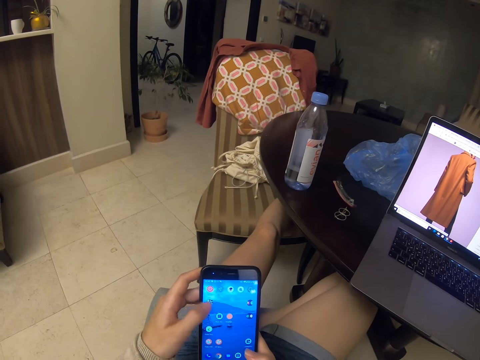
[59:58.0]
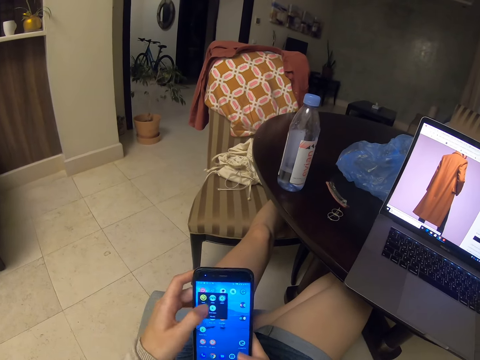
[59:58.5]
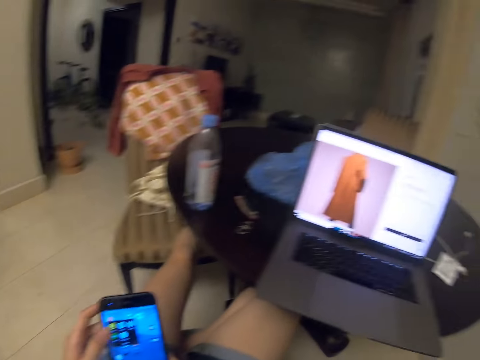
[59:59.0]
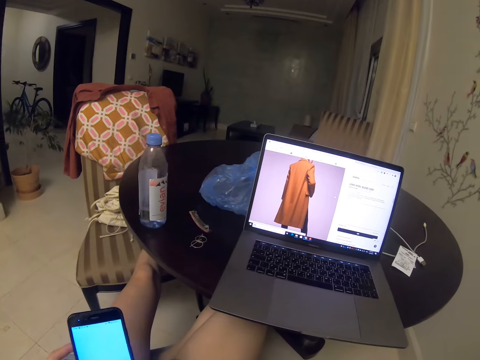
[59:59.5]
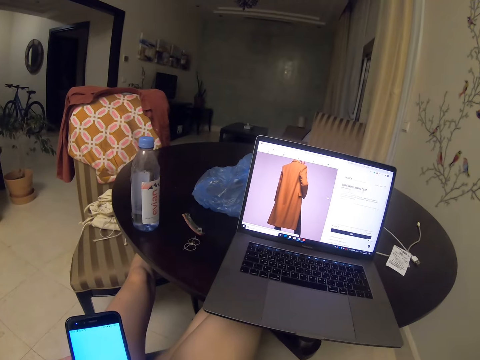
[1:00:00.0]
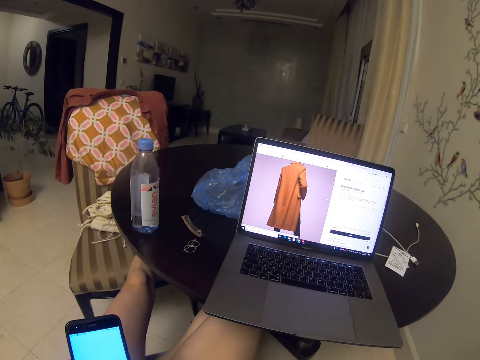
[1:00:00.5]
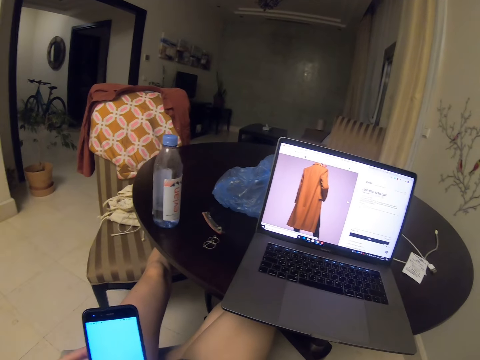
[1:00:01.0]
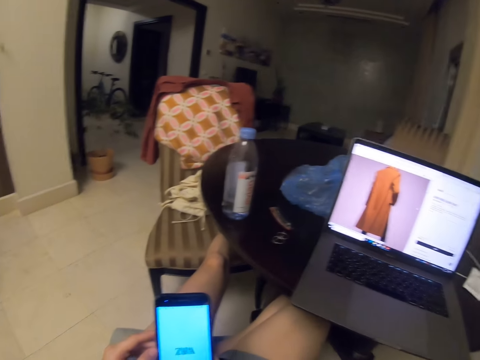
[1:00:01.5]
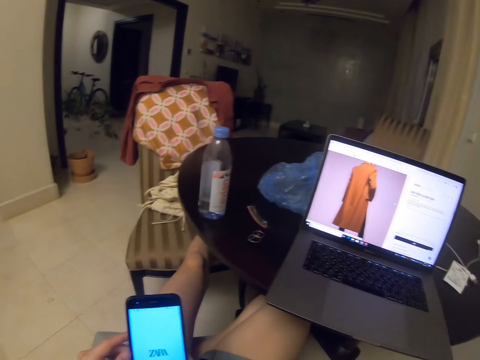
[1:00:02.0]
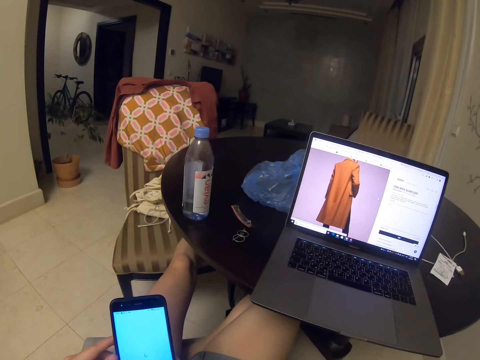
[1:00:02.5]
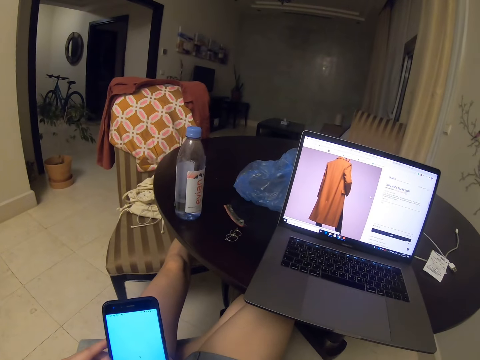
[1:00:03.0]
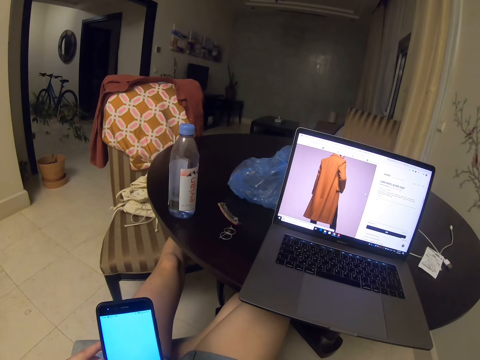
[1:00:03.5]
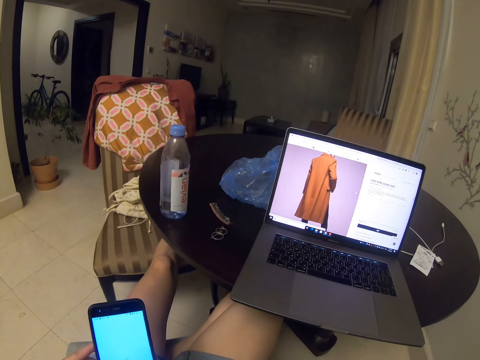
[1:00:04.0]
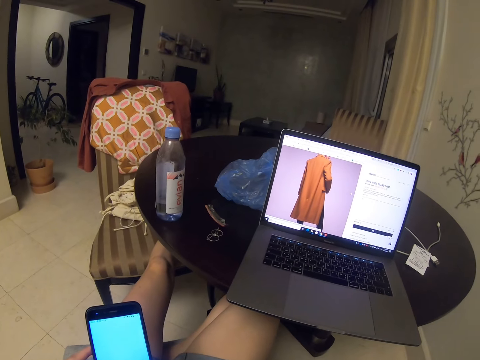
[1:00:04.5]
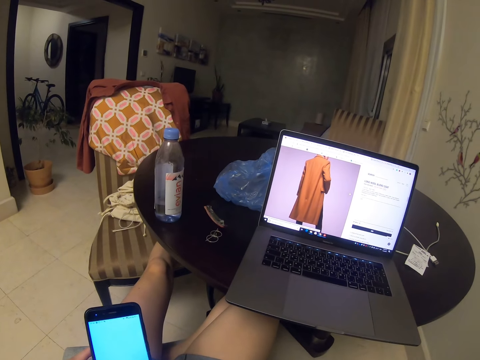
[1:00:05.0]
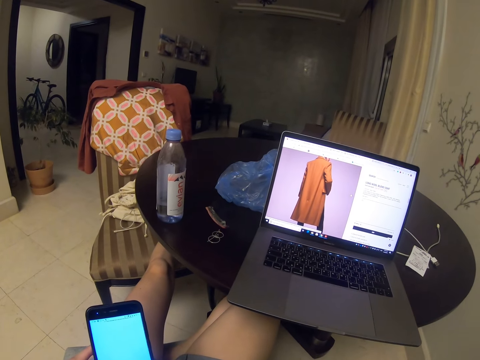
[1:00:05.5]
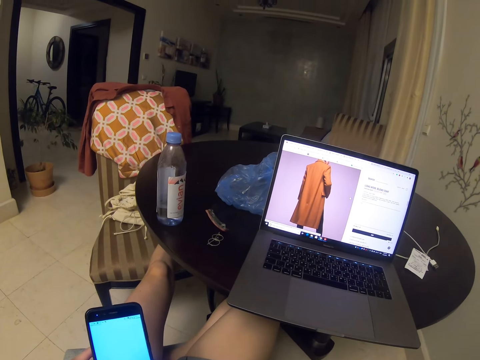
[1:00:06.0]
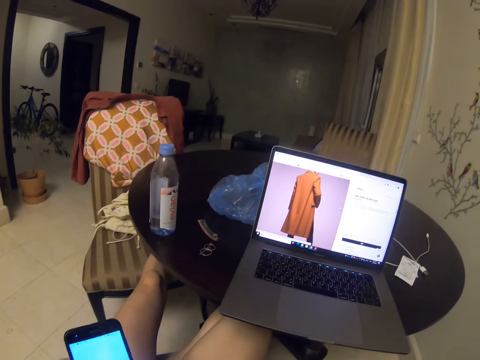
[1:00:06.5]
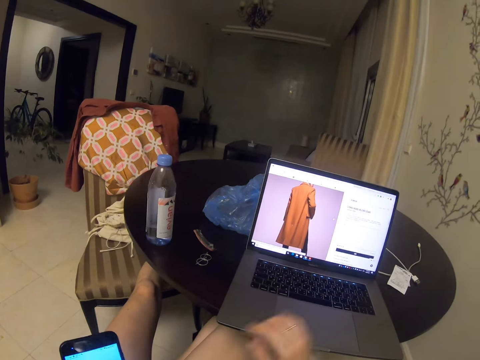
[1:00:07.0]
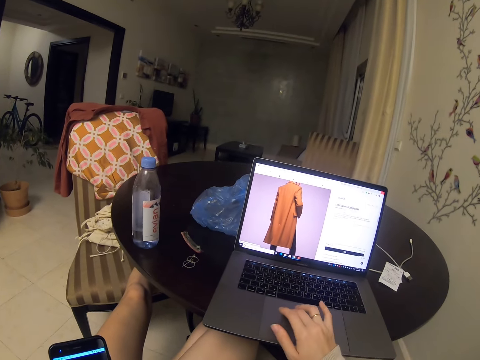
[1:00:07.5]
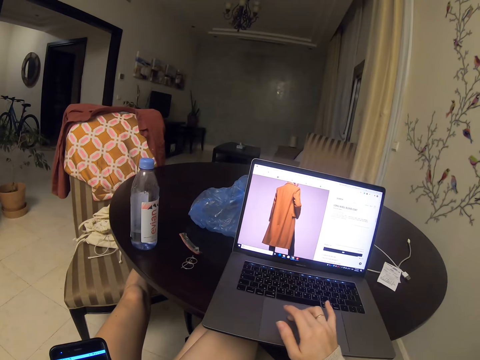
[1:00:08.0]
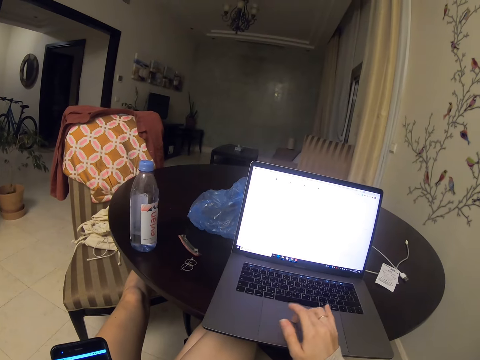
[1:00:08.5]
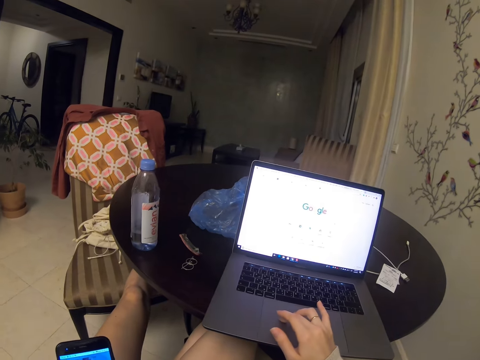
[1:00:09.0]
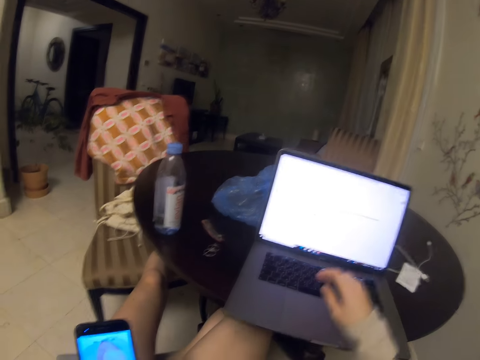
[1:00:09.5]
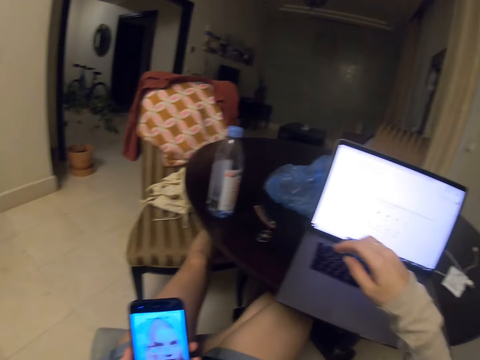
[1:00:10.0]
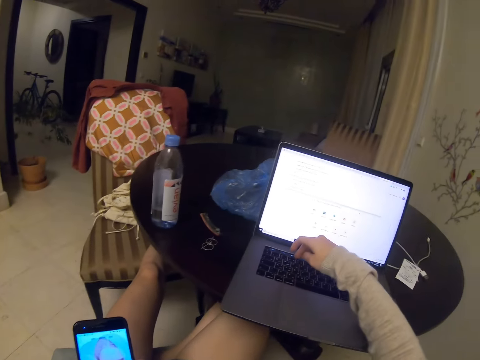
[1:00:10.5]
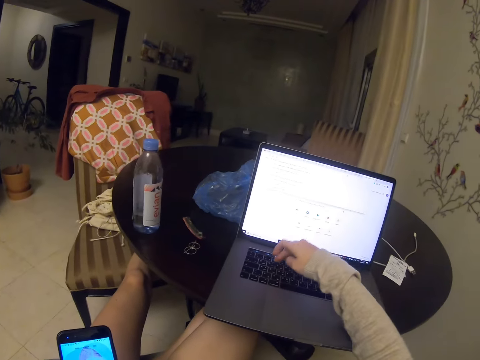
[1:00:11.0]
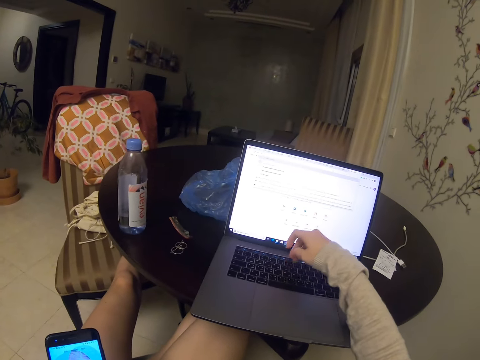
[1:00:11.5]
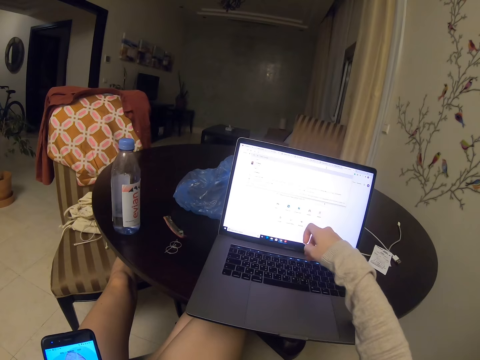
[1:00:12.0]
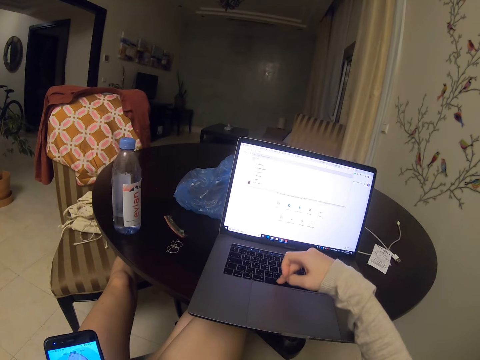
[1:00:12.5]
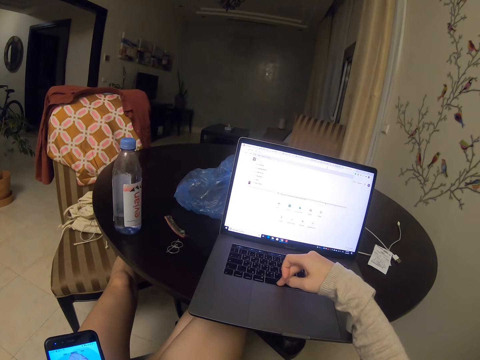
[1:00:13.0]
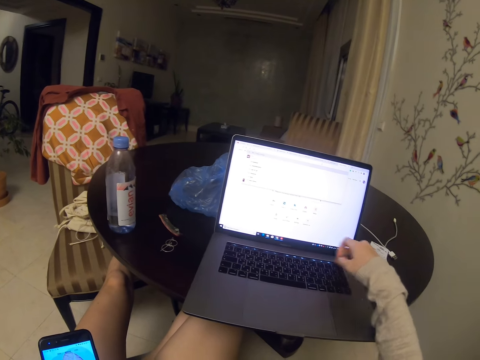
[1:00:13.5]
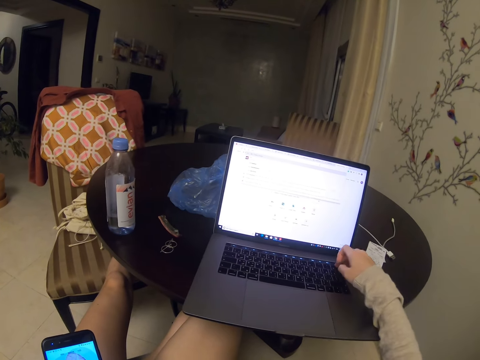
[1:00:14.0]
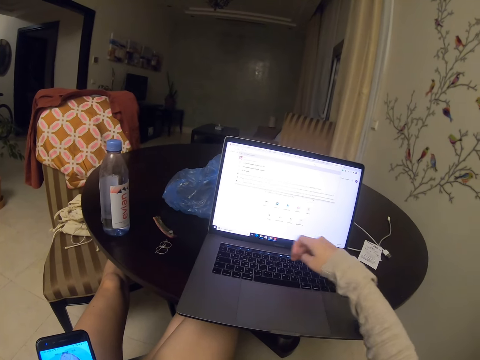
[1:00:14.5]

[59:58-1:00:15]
The camera wearer looks at both the phone and the laptop. They scroll the laptop with the hand. They type on the laptop.

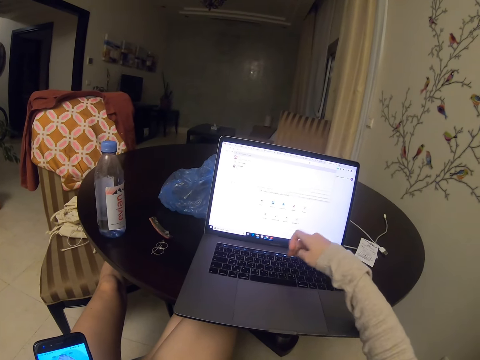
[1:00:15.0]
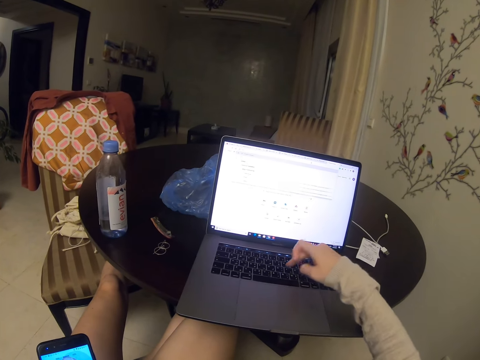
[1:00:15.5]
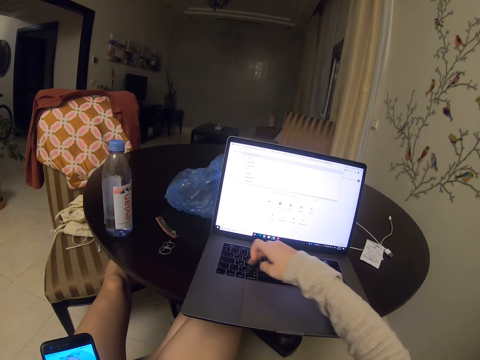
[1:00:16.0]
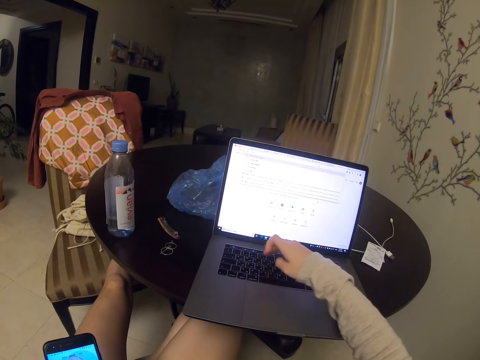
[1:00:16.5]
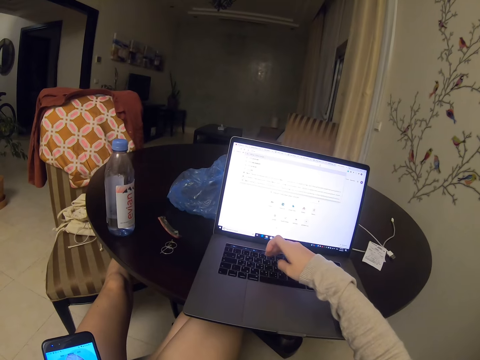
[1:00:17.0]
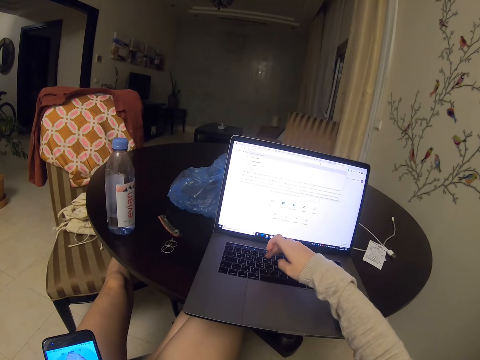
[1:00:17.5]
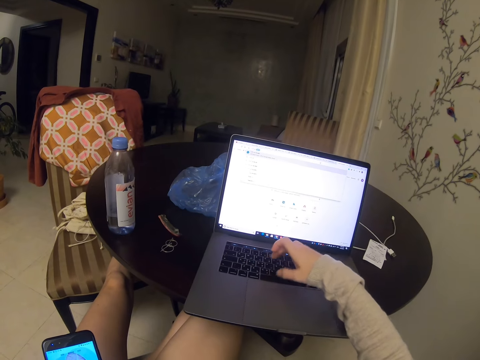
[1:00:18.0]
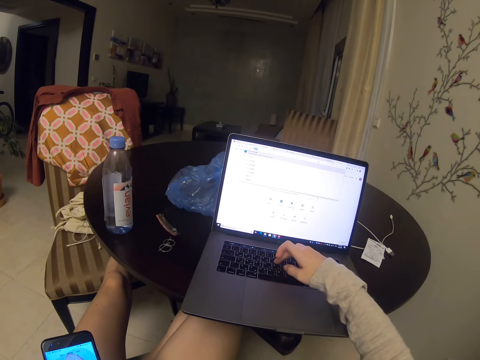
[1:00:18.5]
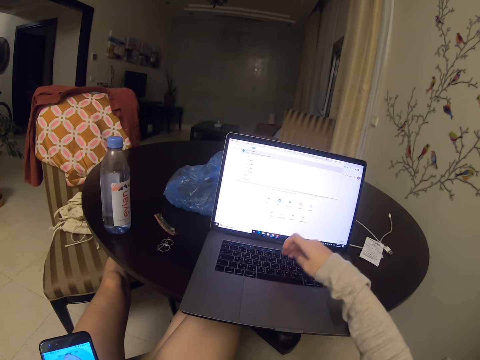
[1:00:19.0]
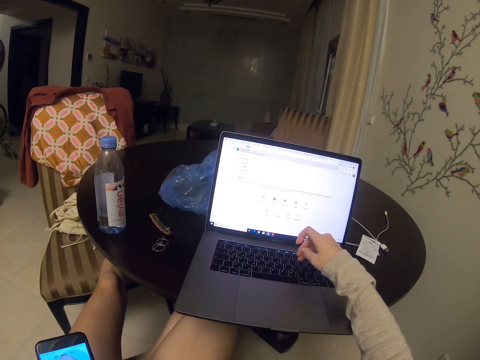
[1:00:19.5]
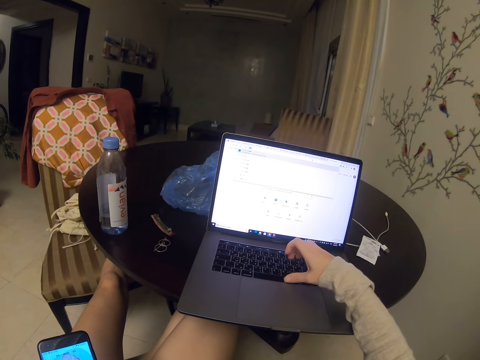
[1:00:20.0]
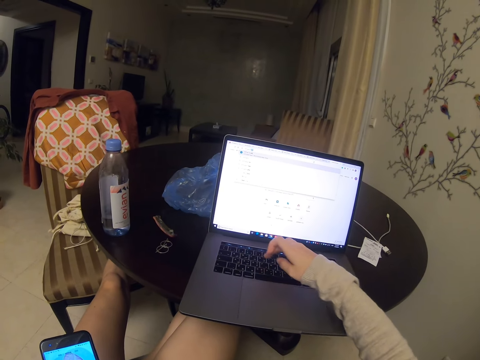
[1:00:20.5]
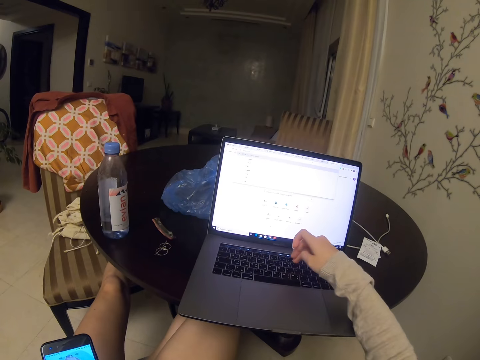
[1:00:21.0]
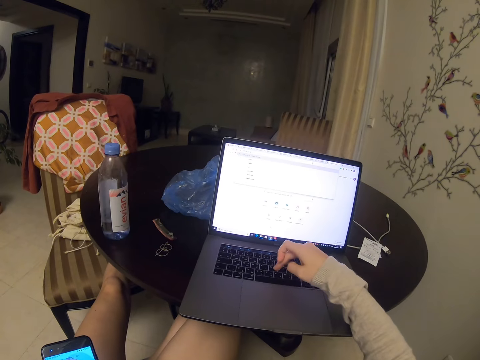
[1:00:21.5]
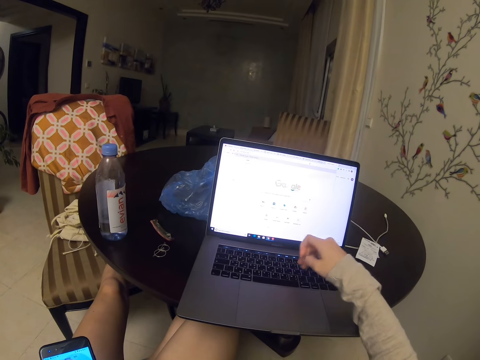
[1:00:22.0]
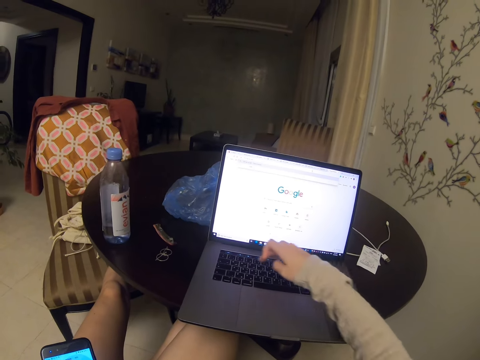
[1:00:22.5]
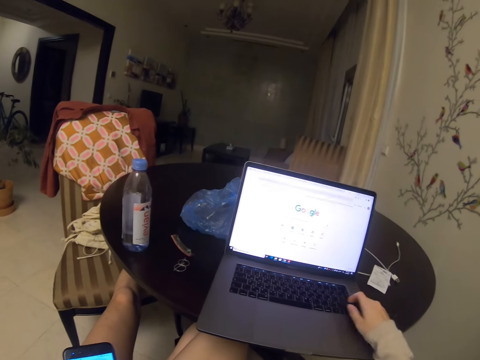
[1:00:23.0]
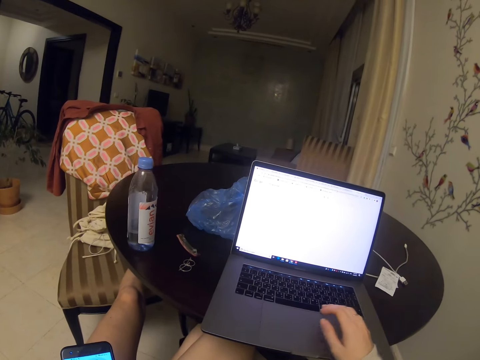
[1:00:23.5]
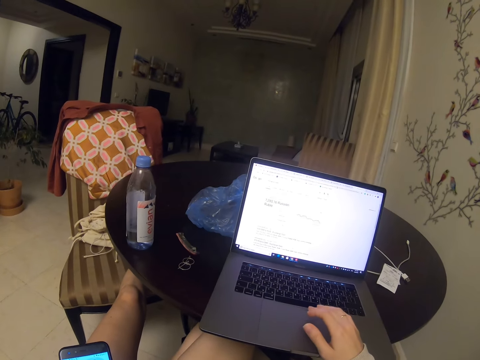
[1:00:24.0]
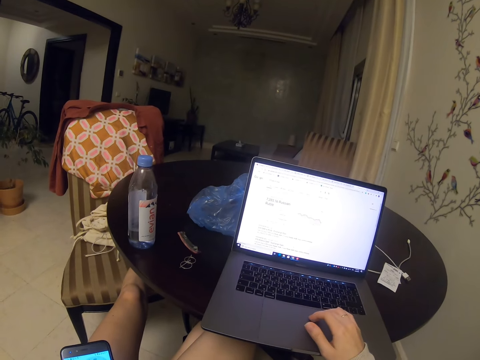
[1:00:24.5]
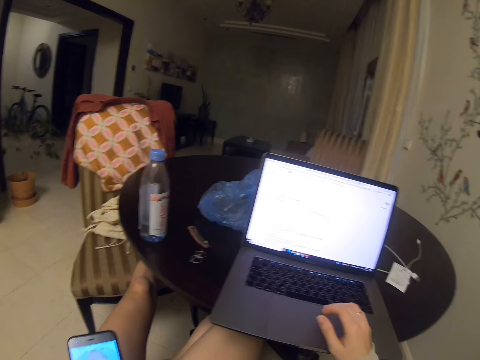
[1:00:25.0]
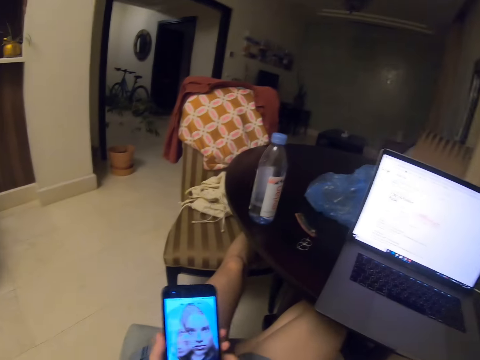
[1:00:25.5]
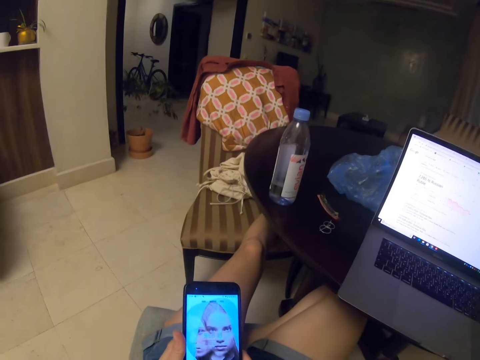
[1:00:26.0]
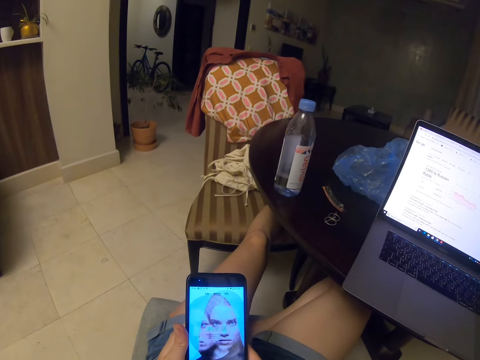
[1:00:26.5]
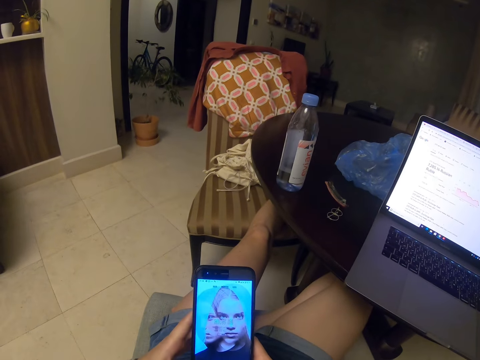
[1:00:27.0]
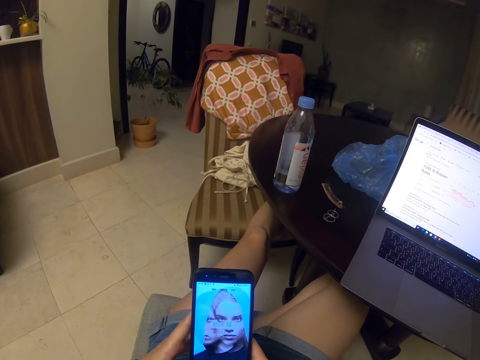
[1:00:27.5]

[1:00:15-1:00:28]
The camera wearer looks at the phone. They scroll the phone.
